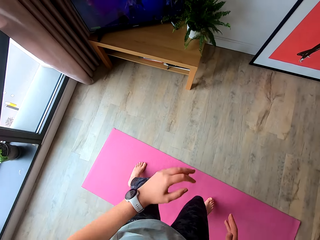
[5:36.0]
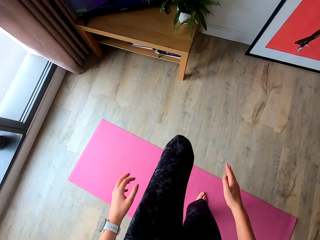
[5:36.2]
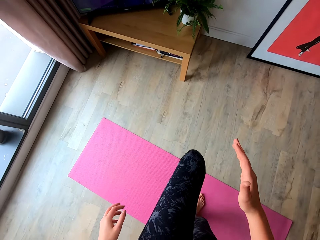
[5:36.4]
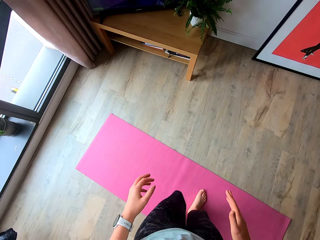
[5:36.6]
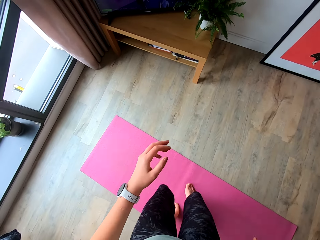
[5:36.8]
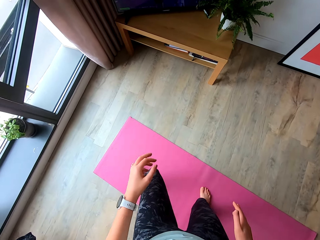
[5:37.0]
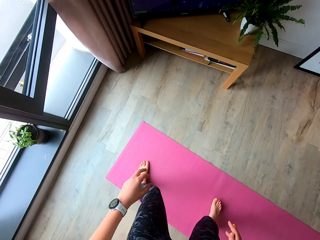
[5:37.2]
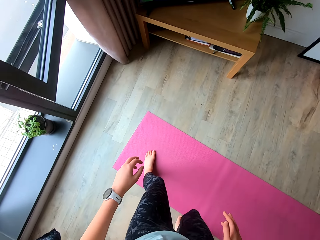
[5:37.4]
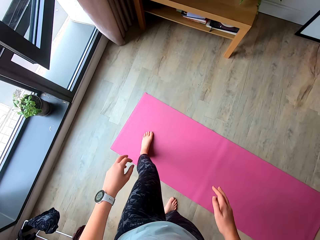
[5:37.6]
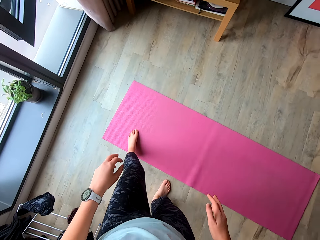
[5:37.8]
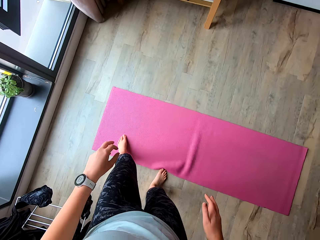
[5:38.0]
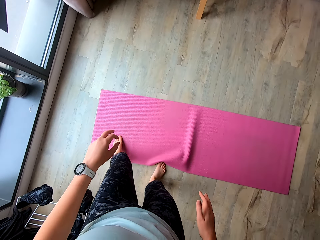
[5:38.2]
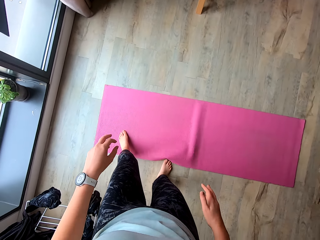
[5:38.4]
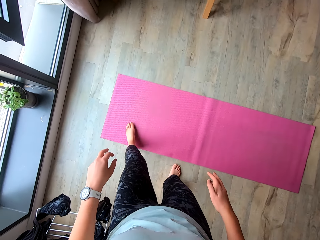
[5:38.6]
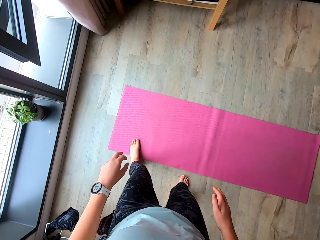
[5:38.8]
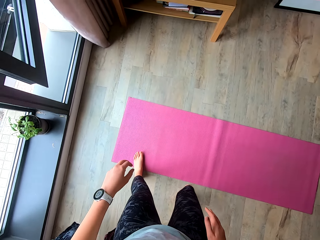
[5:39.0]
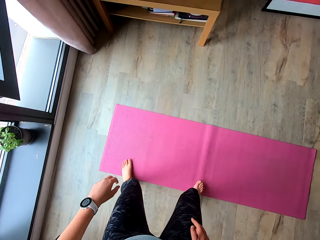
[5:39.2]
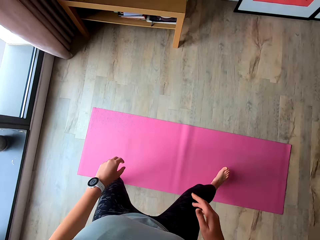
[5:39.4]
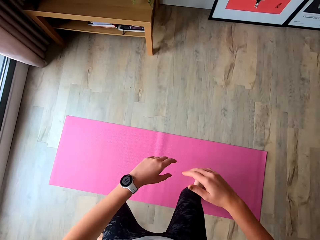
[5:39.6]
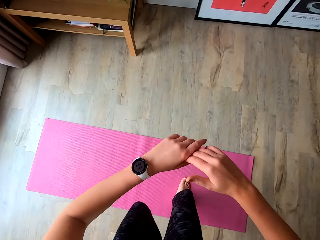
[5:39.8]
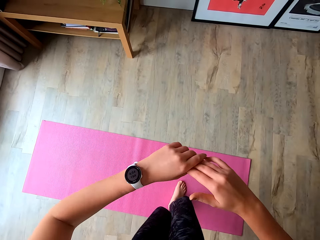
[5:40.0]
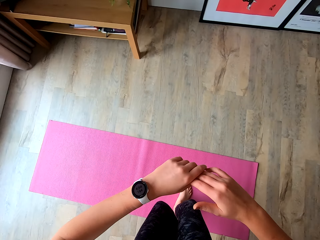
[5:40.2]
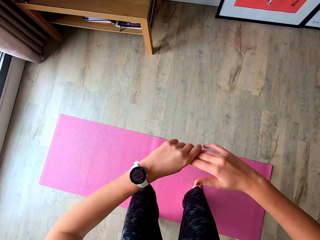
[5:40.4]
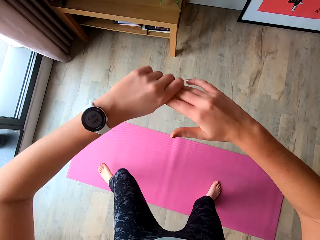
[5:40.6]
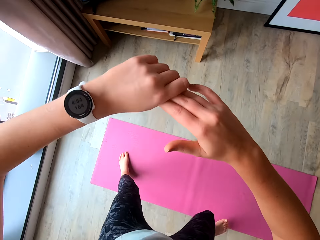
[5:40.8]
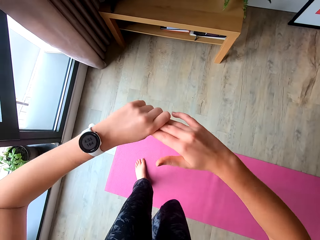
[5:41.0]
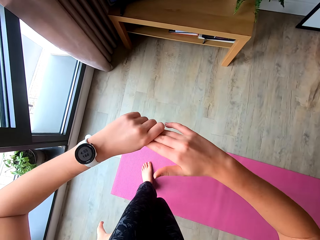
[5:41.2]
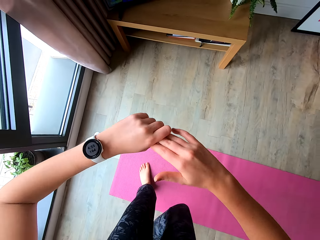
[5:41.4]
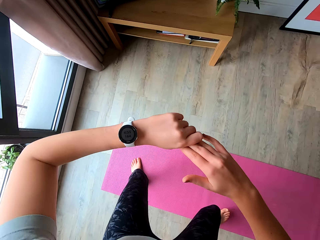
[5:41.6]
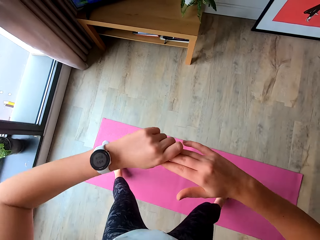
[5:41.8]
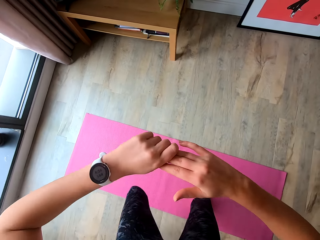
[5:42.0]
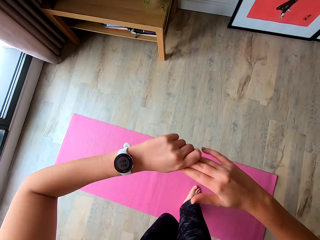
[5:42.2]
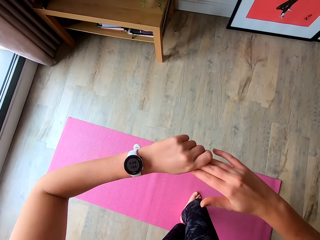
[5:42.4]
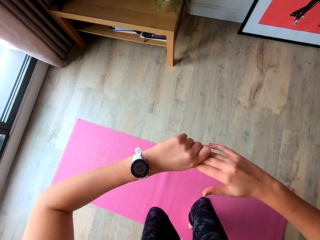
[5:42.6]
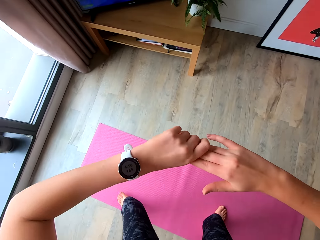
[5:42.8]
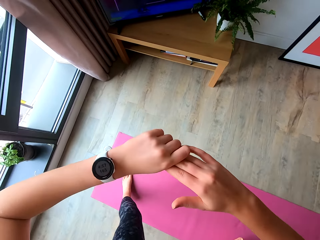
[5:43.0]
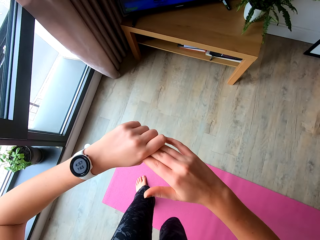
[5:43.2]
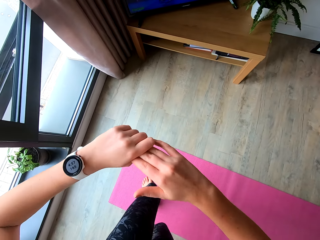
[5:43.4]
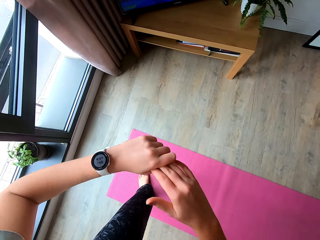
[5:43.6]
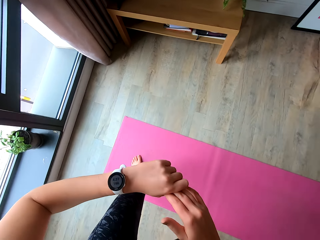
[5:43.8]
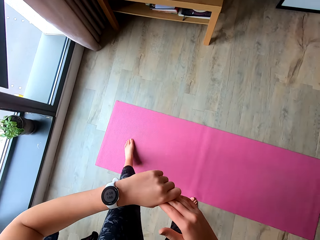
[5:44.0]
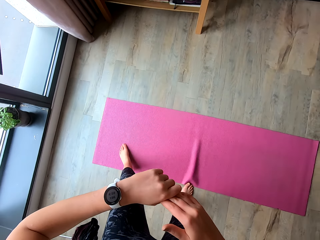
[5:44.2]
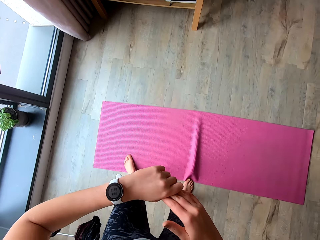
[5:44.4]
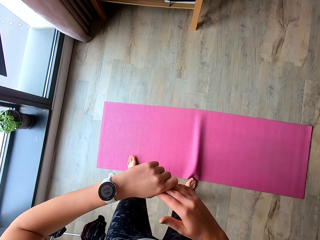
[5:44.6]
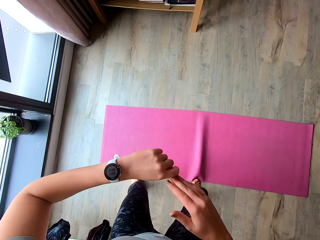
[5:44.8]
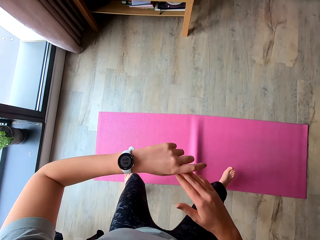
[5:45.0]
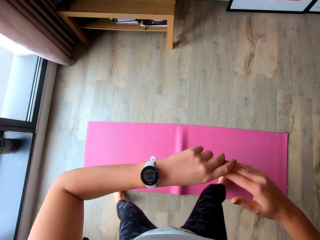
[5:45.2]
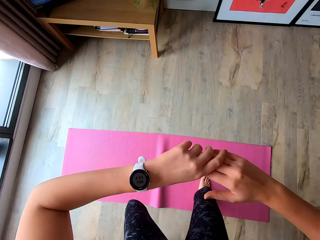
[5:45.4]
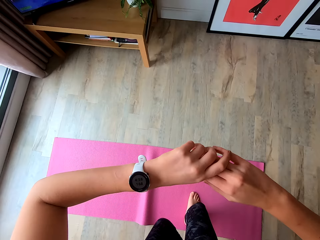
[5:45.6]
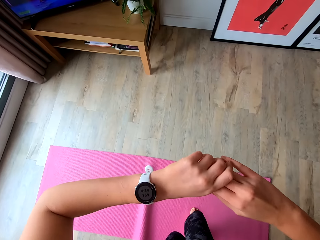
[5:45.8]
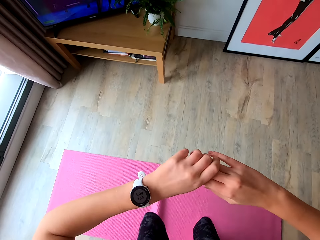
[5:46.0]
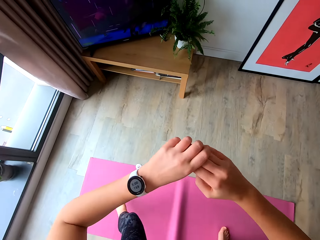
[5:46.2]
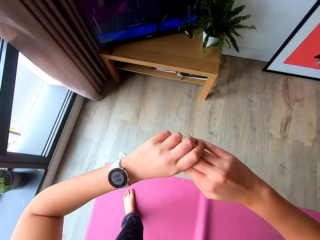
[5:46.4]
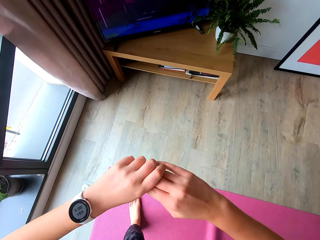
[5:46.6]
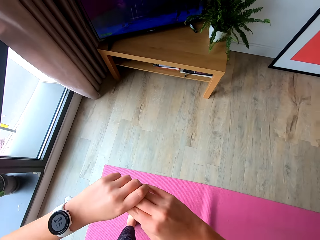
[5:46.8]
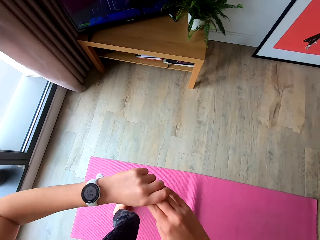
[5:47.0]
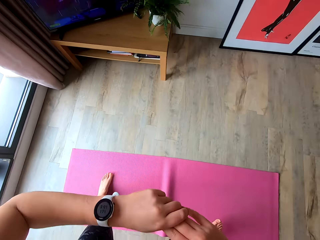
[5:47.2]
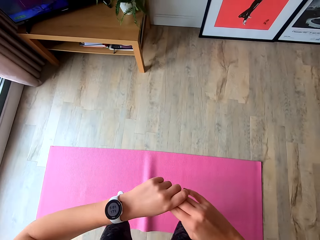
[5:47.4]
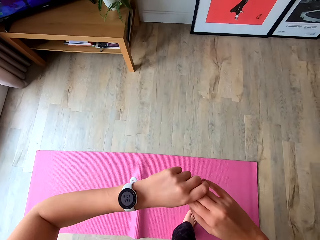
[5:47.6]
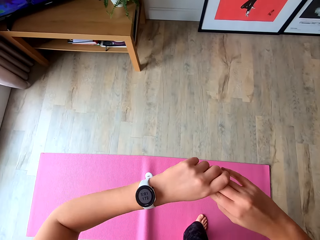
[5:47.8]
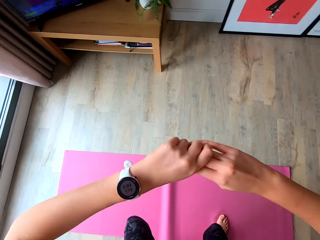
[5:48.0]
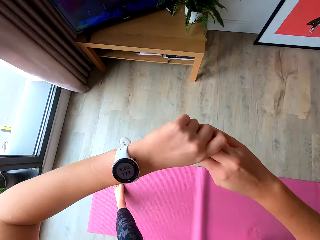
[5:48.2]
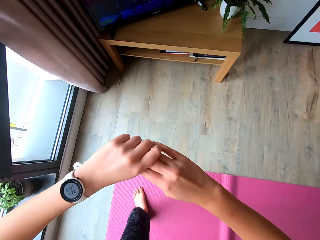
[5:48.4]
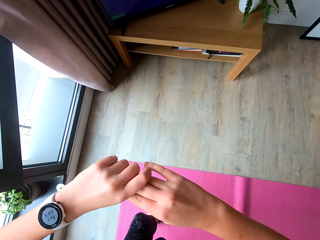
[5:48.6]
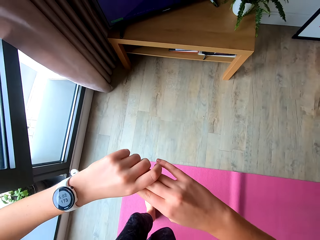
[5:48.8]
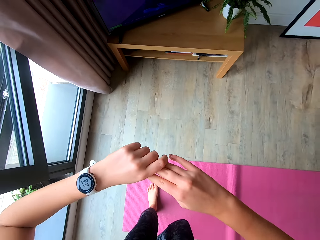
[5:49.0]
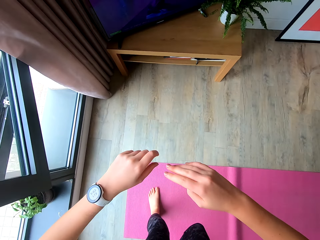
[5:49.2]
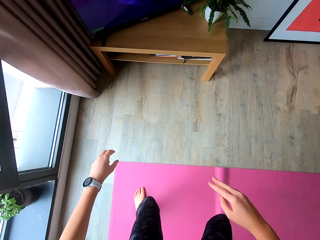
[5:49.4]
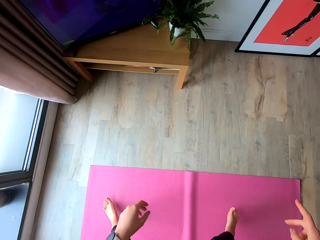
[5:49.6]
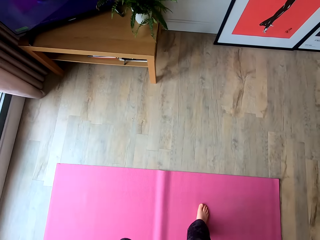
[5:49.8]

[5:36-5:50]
The camera wearer moves the exercise mat. They exercise sideways in a room. They move the floor mat. They exercise sideways.

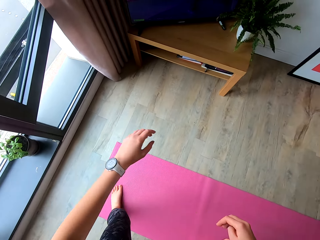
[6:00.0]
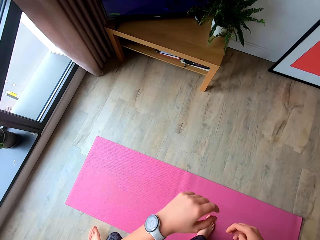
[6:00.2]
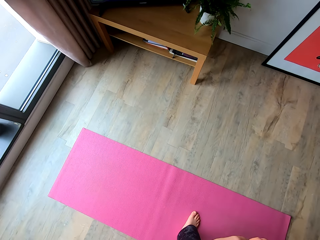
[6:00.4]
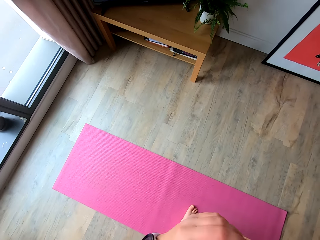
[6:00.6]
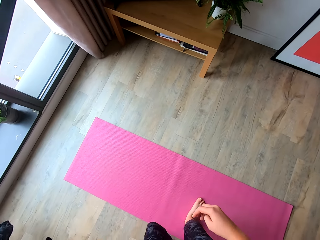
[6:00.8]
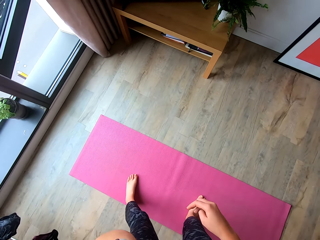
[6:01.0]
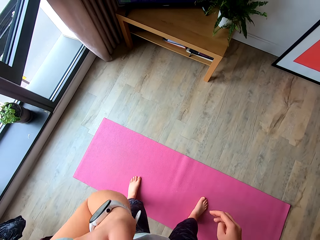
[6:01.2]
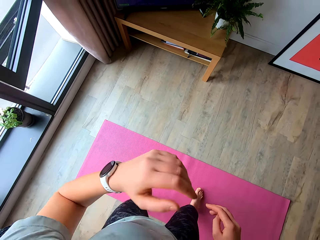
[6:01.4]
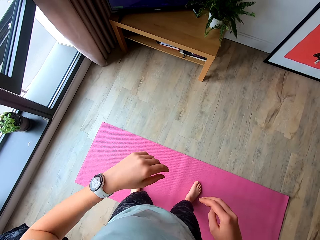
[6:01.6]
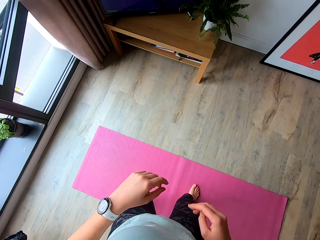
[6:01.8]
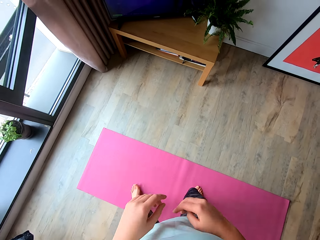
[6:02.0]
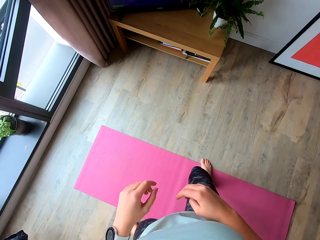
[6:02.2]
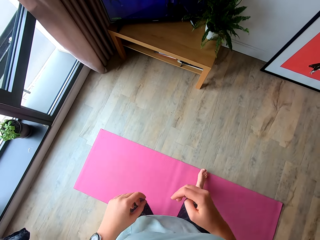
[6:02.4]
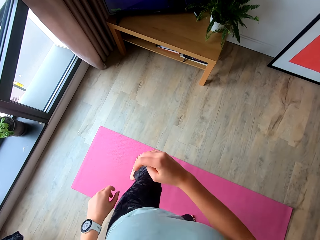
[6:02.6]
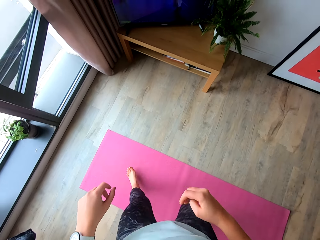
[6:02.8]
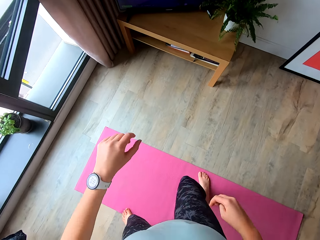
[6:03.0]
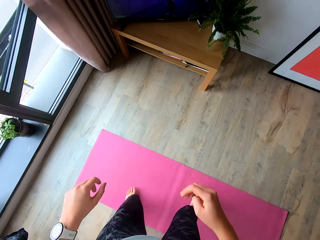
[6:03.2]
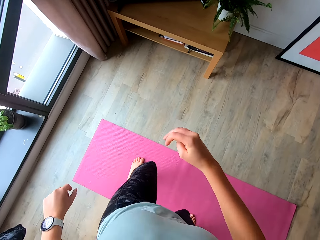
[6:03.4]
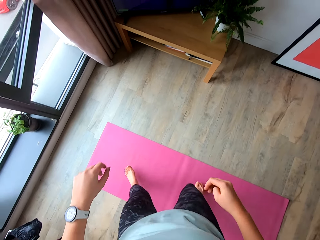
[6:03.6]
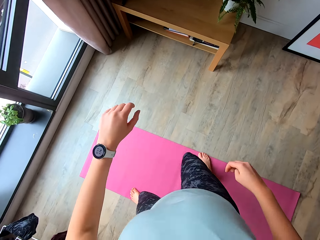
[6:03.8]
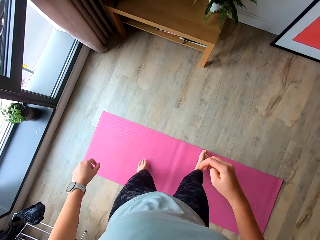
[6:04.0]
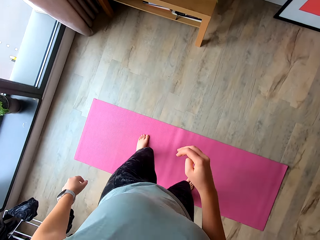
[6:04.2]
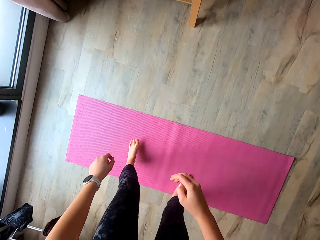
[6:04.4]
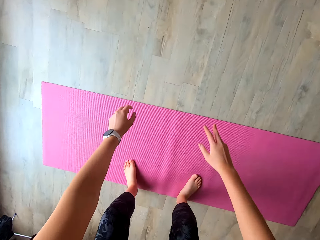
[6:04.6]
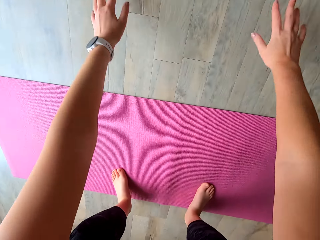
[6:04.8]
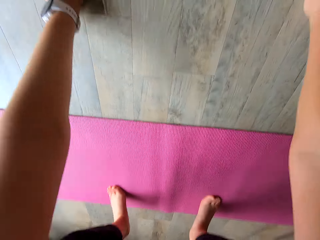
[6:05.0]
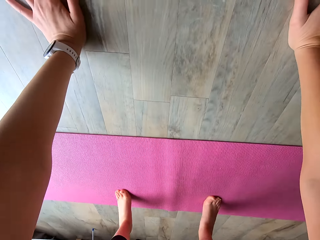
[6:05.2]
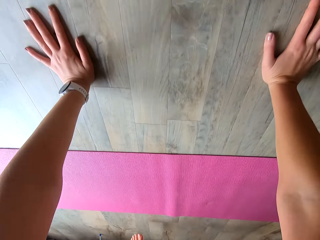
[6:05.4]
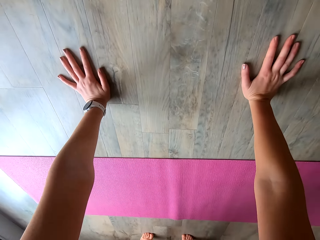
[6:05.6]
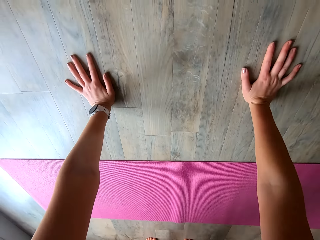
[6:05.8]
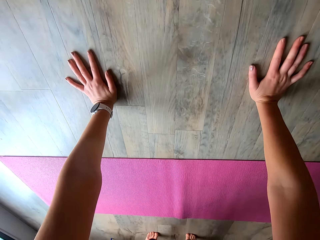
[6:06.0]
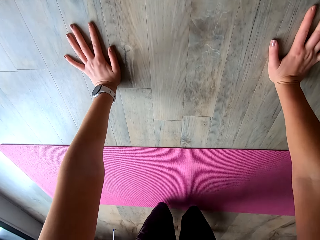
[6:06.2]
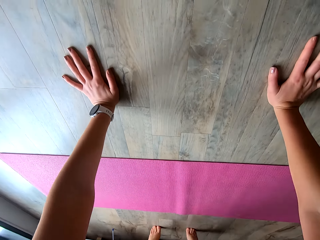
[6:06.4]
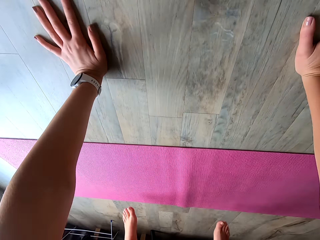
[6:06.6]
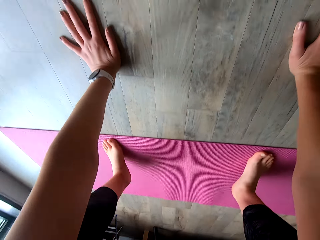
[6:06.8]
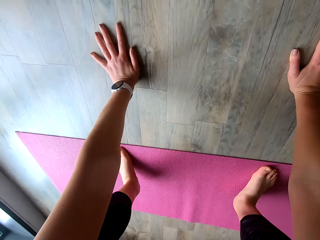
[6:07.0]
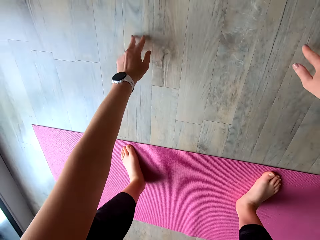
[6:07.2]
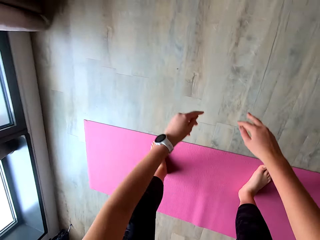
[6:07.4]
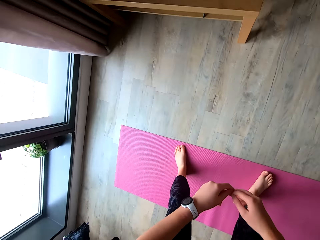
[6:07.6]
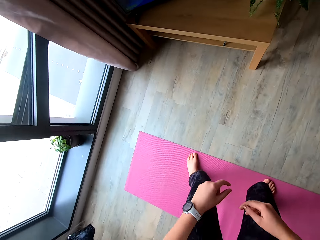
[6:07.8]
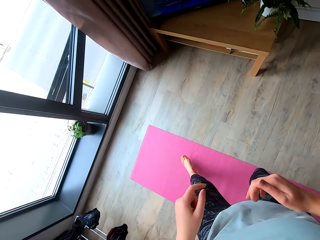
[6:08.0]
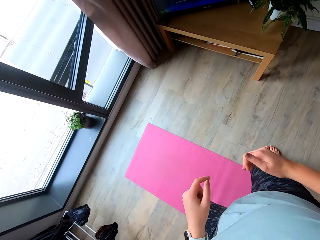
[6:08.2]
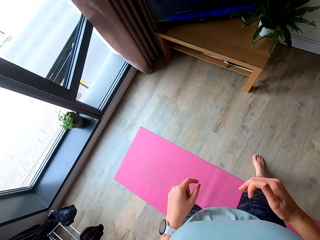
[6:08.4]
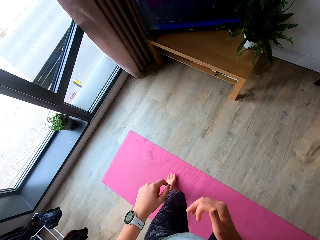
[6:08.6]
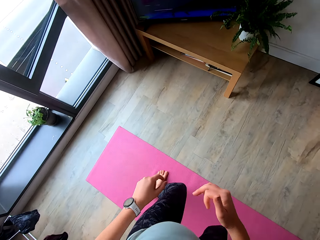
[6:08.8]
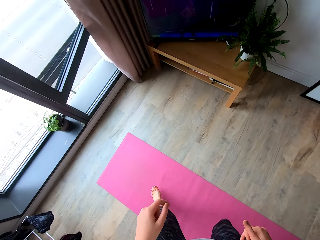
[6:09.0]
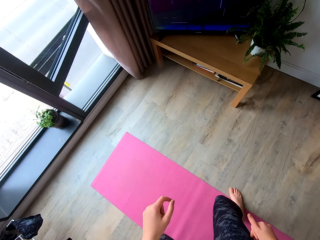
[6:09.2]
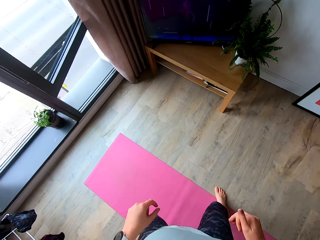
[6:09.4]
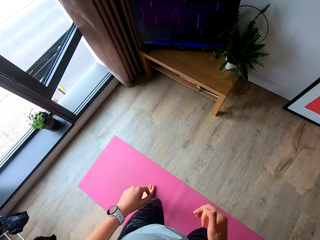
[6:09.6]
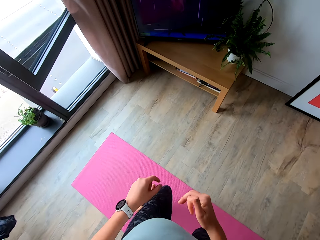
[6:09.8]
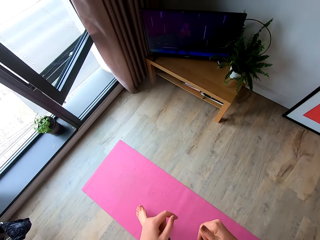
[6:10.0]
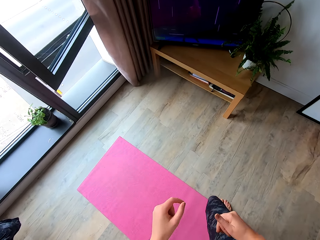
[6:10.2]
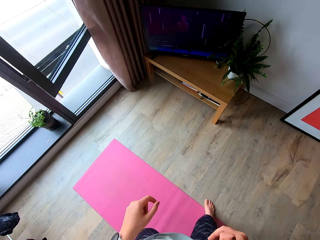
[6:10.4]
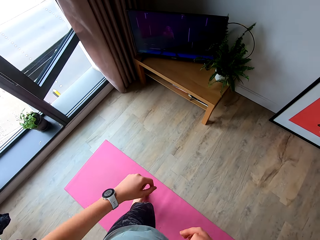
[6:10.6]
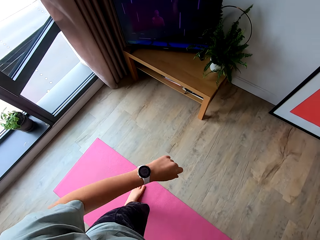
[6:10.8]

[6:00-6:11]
The camera wearer moves the left hand. They jump on the floor mat. They squat on the floor. They exercise.
